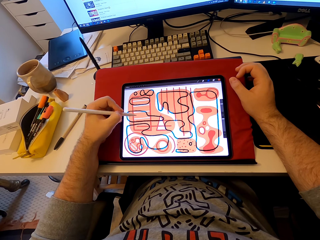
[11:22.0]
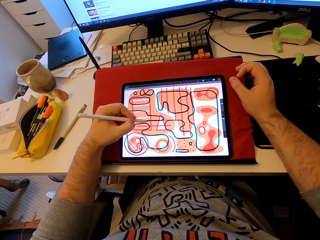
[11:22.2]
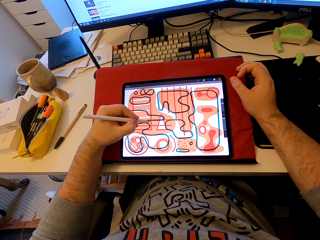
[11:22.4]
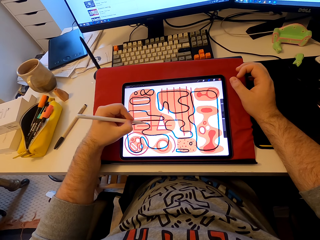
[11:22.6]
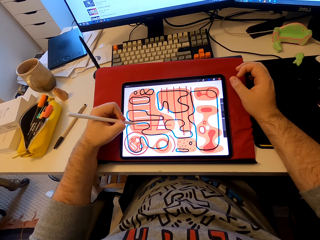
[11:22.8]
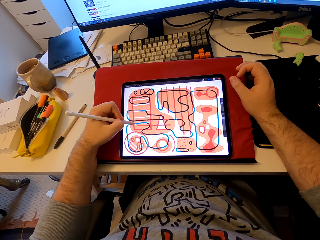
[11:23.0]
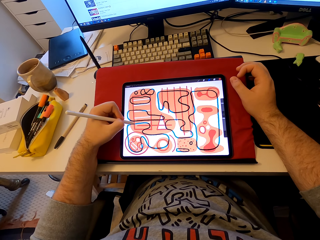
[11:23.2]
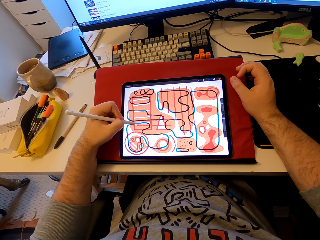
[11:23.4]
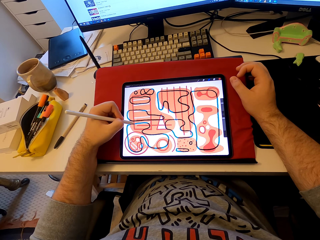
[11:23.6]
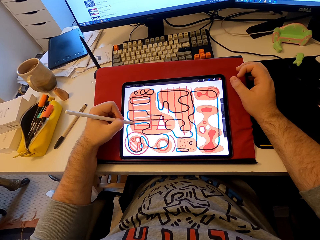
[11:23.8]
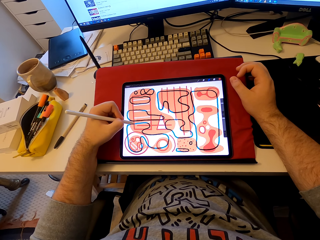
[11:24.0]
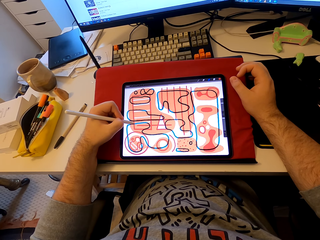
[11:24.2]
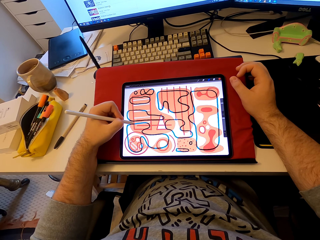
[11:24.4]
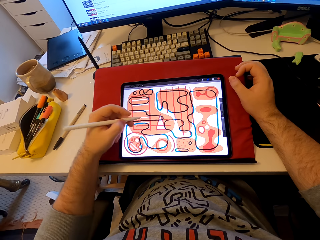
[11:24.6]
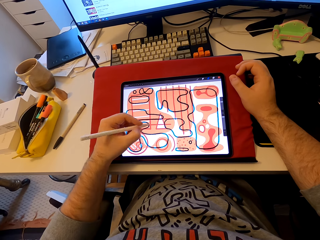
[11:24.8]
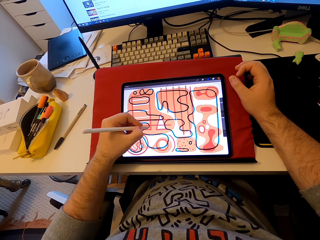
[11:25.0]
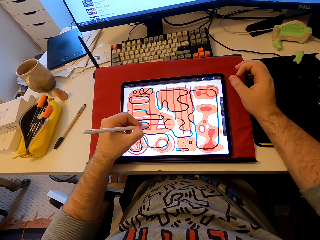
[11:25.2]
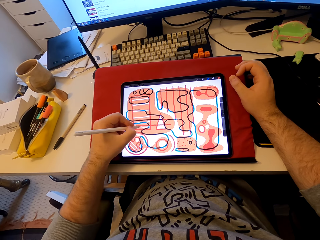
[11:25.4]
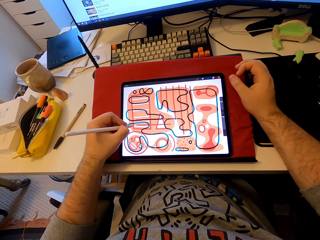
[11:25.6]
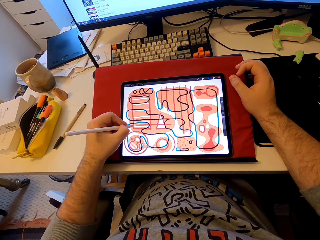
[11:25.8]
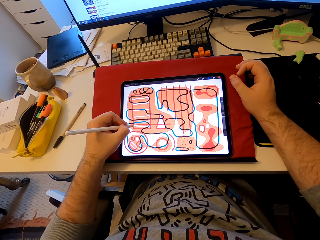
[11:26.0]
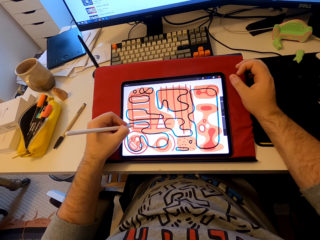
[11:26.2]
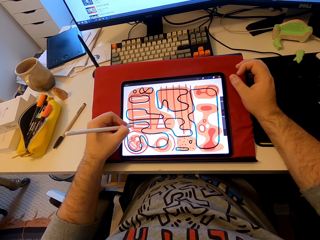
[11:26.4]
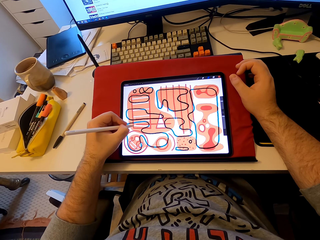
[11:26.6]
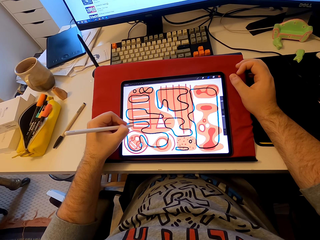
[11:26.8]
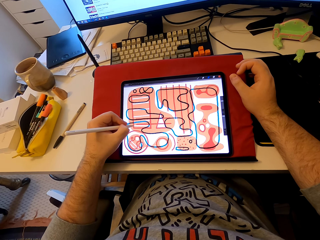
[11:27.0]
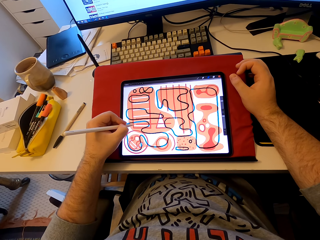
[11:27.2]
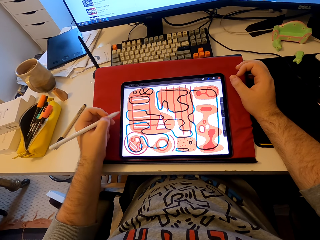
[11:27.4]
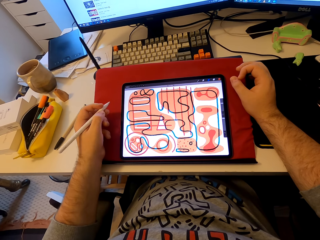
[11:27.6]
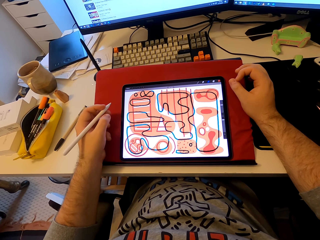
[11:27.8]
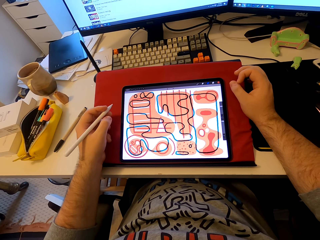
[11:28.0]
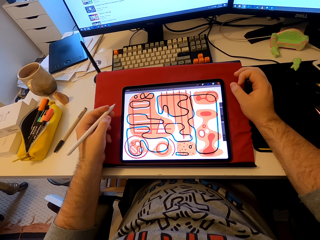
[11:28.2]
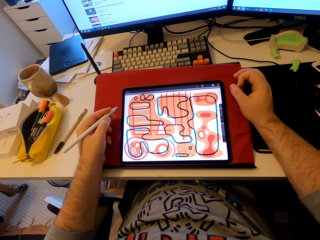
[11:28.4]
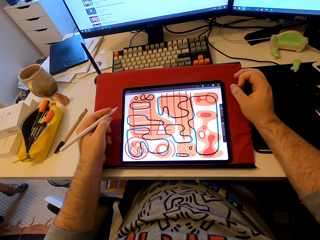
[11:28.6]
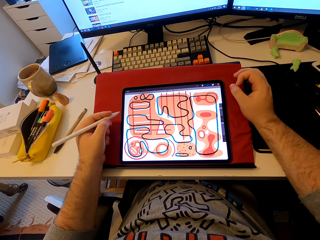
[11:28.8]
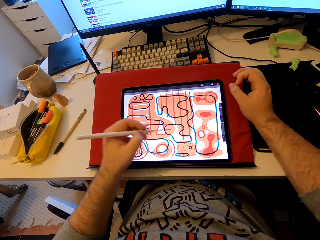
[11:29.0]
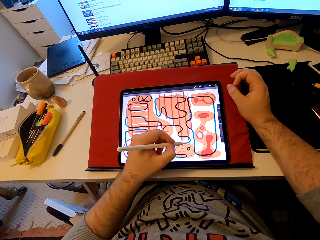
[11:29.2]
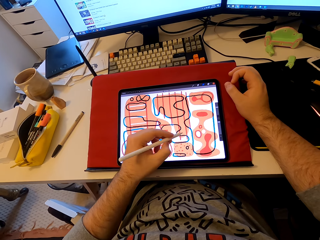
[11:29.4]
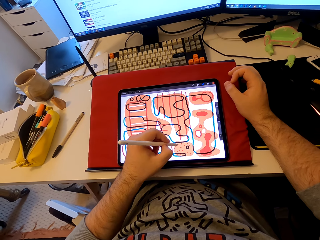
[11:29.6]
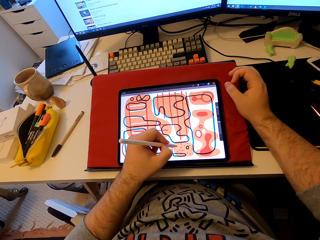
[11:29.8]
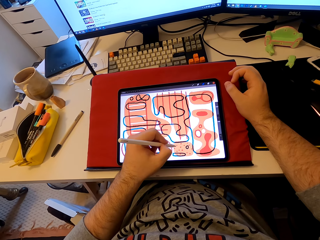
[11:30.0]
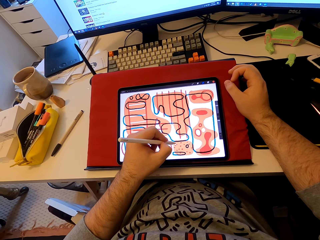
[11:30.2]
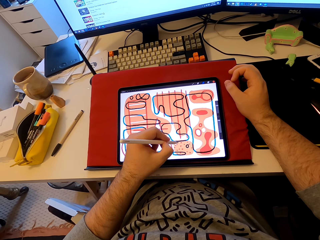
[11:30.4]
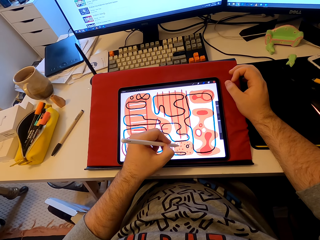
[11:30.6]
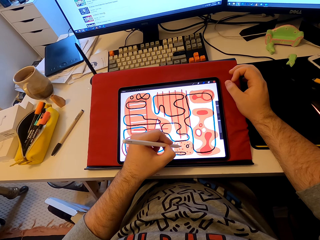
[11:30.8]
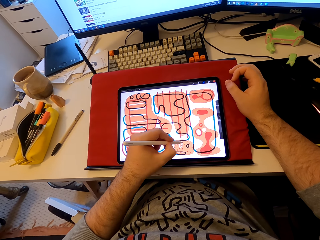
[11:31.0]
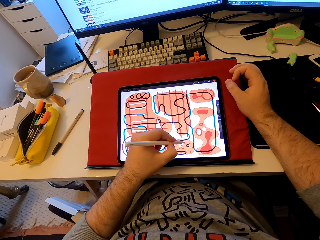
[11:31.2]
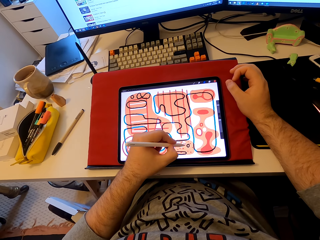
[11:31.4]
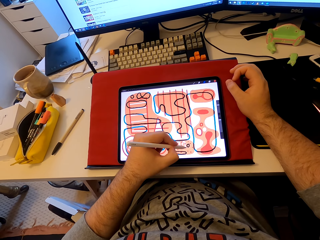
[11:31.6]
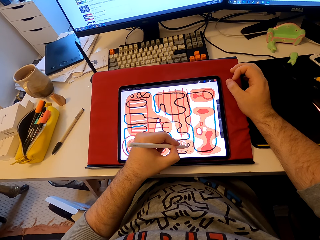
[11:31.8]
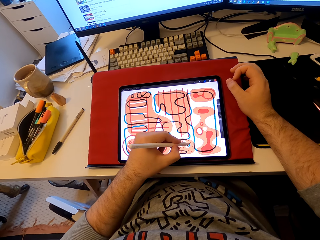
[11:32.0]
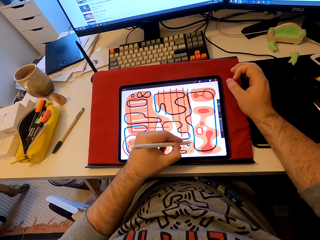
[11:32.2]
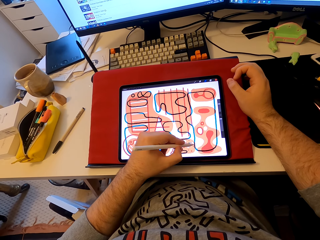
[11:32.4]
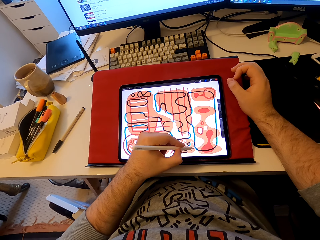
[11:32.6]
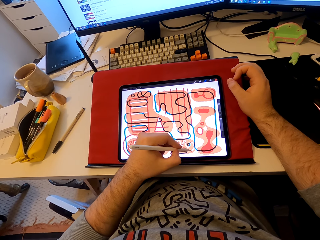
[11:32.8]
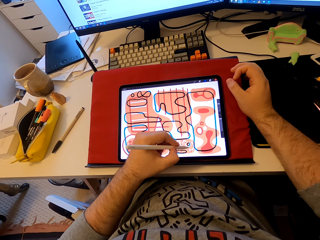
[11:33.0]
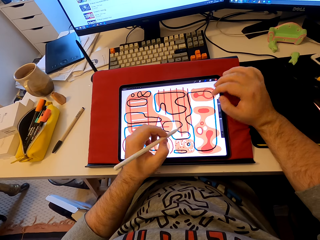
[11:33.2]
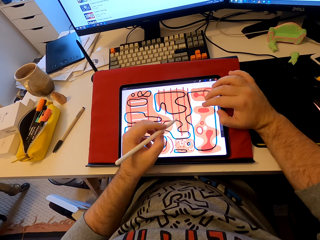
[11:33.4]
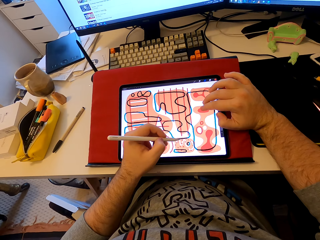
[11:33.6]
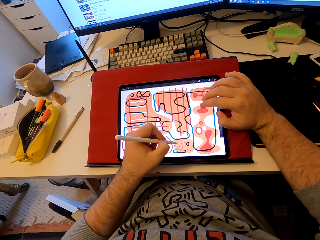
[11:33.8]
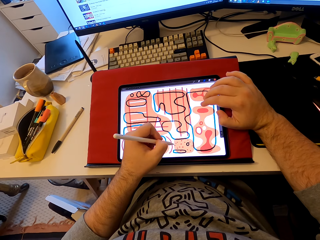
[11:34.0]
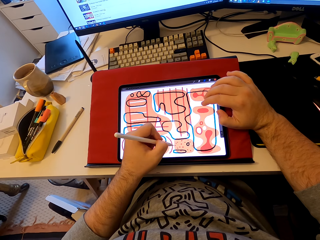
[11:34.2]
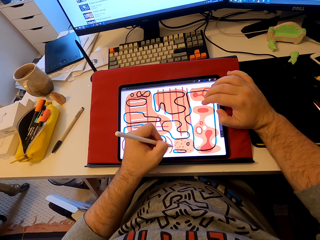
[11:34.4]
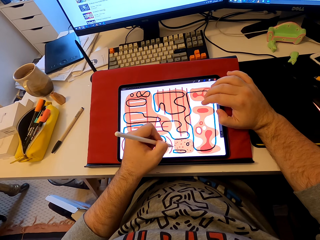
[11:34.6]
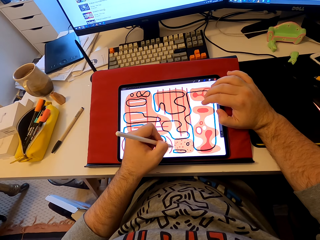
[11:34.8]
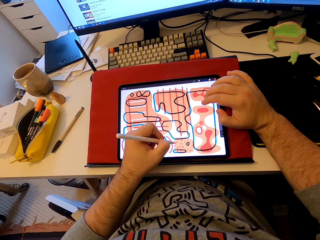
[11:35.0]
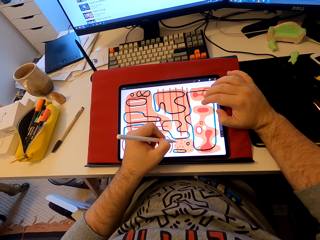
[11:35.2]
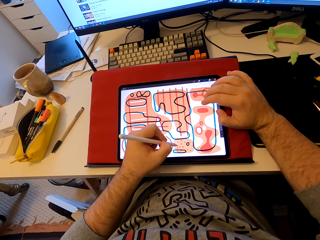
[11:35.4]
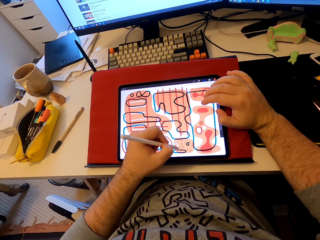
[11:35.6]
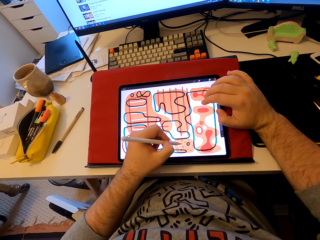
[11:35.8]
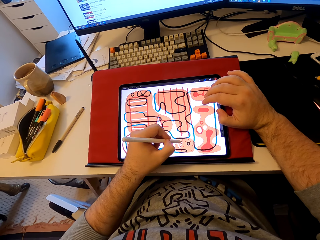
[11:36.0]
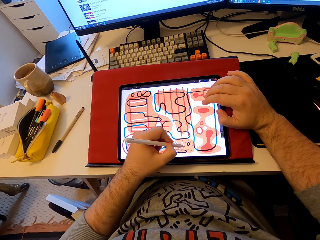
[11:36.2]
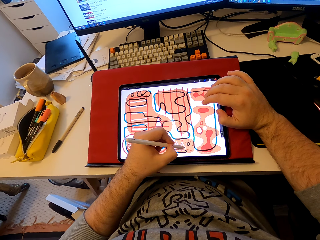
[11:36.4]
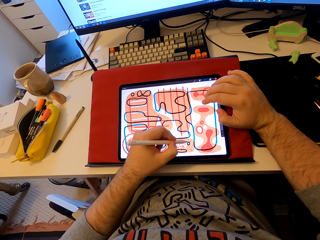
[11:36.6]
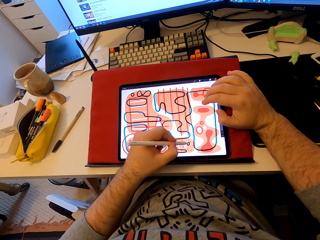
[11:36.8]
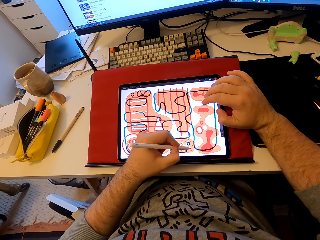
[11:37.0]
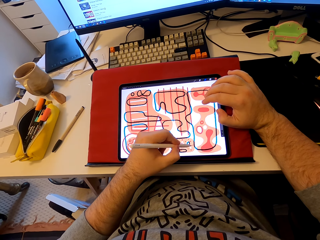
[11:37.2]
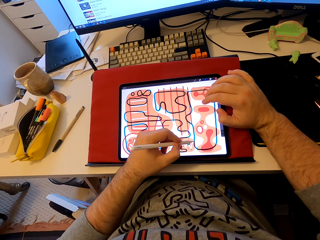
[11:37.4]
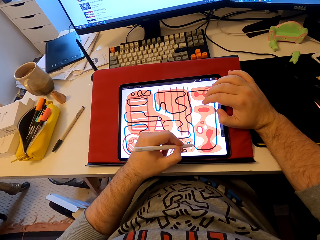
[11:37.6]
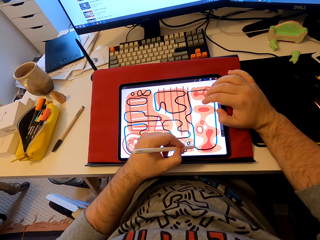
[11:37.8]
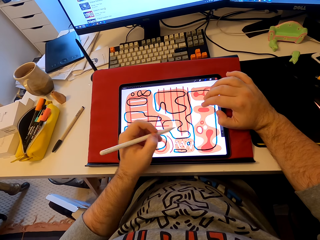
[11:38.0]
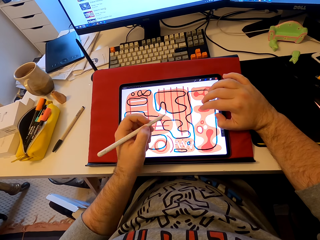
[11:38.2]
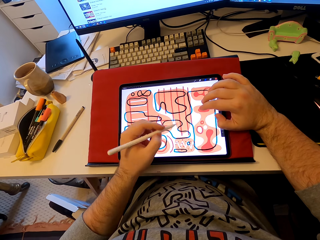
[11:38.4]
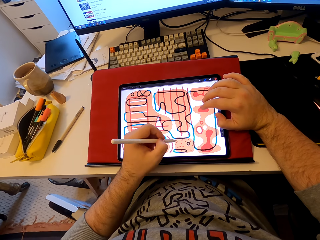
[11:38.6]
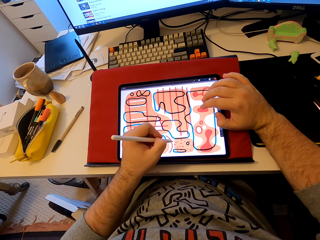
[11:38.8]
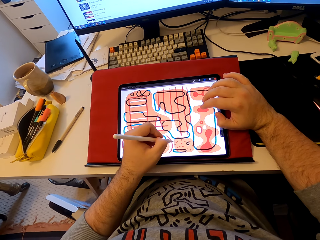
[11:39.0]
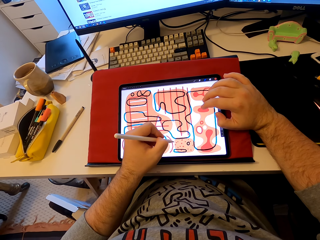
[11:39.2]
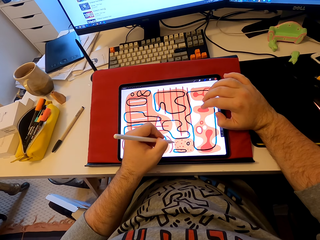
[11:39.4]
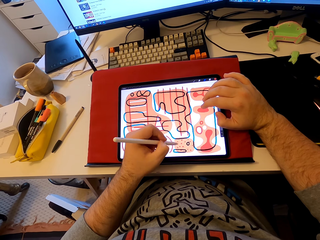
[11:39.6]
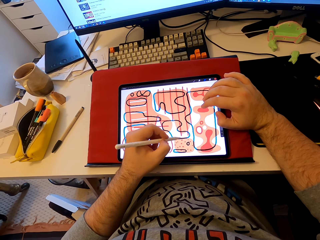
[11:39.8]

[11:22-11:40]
The camera wearer pulls his hand from the tablet. He draws on the tablet with the stylus pen. He taps the tablet's screen with his hands.

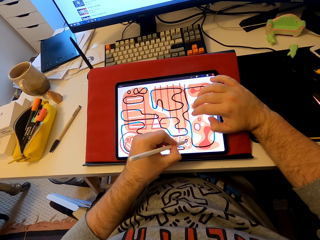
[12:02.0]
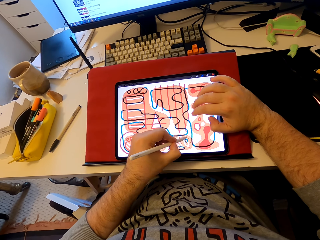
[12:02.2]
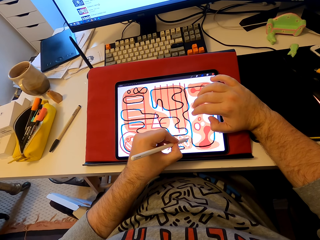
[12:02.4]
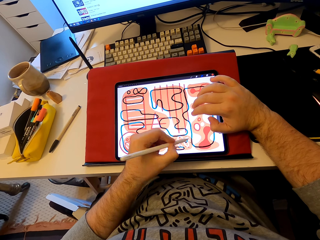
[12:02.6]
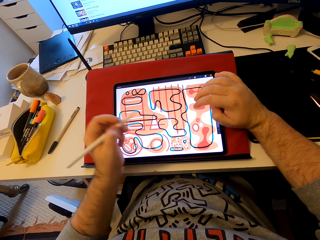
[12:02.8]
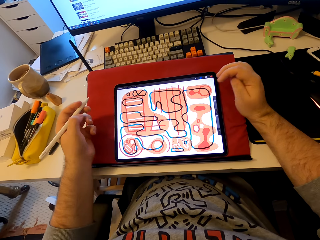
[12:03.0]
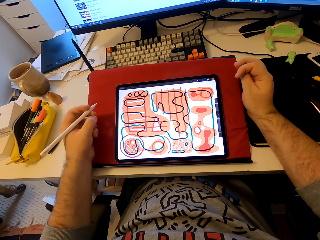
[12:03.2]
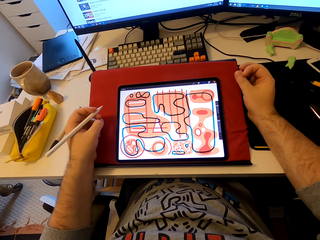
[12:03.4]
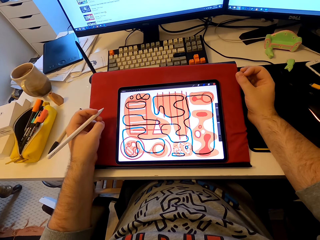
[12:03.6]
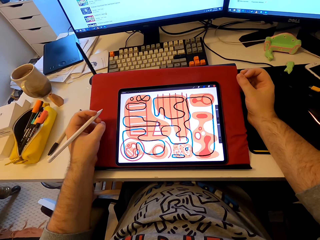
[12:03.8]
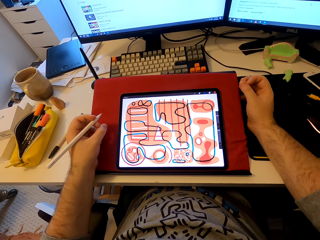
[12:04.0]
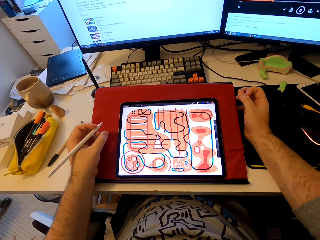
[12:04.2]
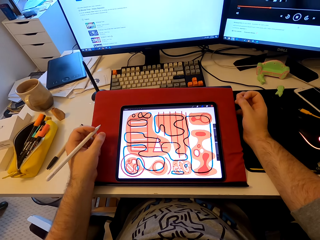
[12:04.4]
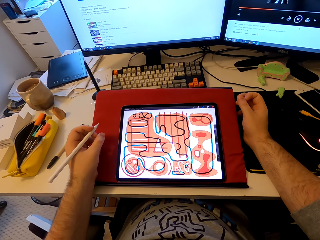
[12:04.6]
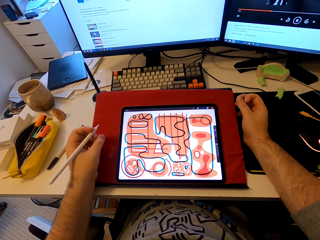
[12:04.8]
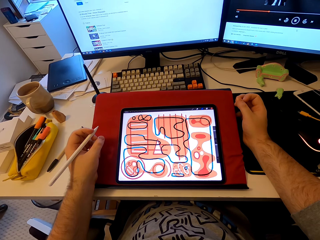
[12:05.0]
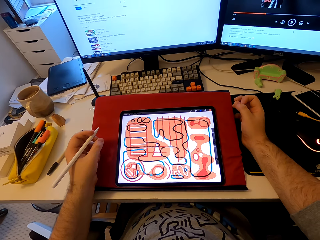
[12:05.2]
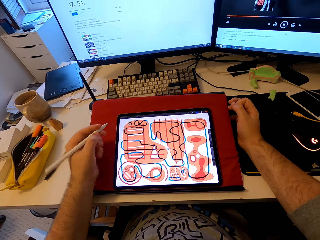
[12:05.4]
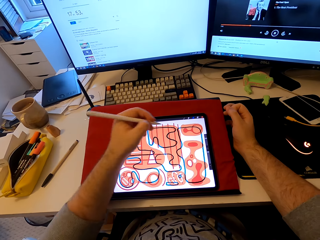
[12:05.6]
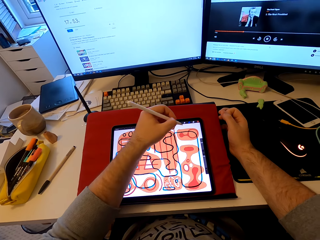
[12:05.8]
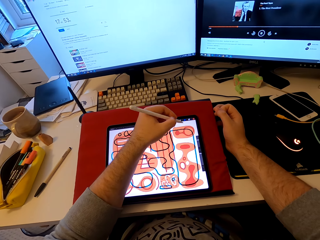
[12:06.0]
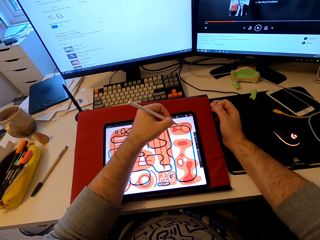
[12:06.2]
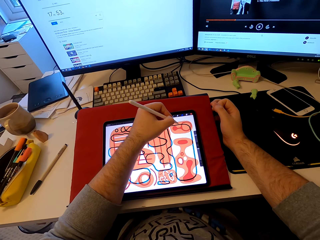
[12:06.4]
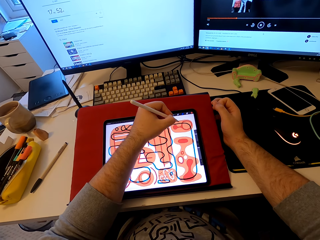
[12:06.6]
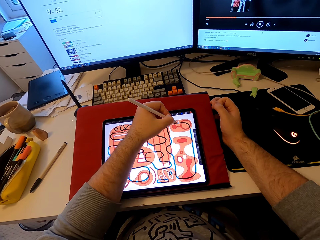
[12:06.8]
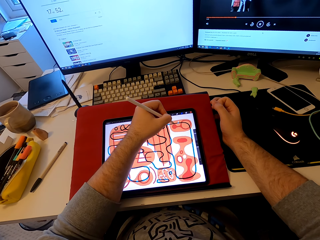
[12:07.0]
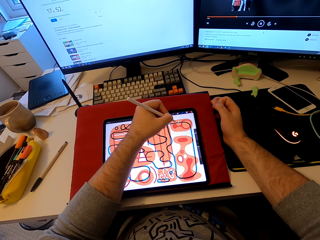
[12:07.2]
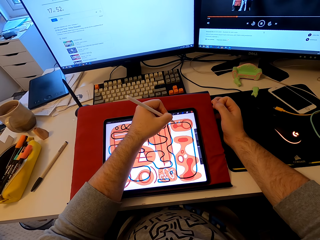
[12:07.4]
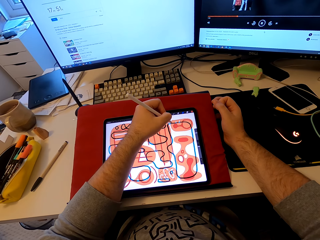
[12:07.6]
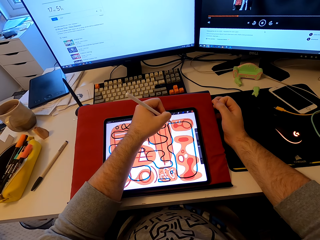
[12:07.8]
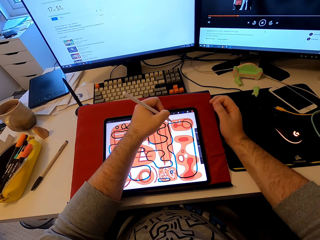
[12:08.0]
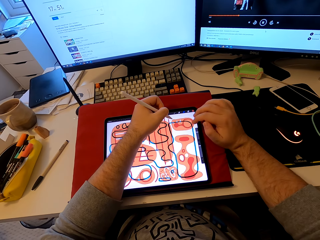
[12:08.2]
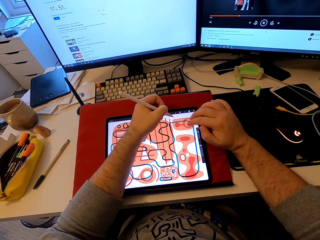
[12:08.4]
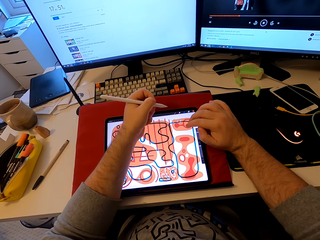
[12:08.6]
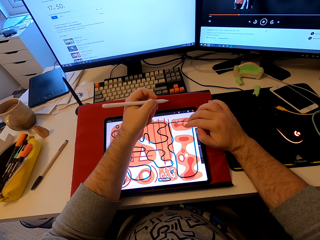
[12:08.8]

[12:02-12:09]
The camera wearer pulls his hand from the tablet. He draws on the tablet with the stylus pen.
